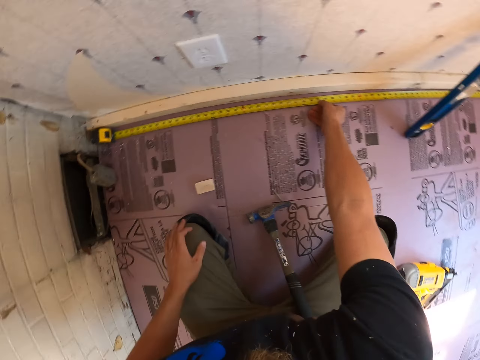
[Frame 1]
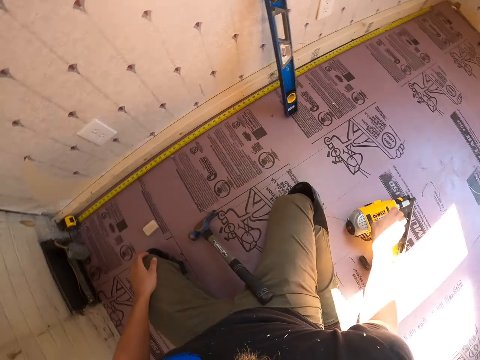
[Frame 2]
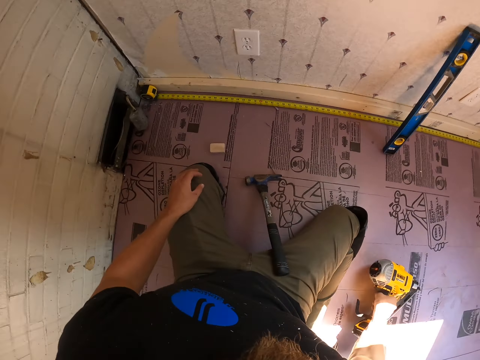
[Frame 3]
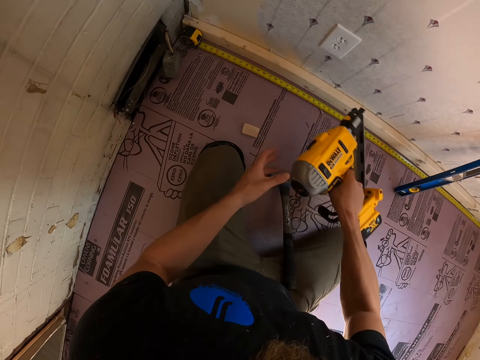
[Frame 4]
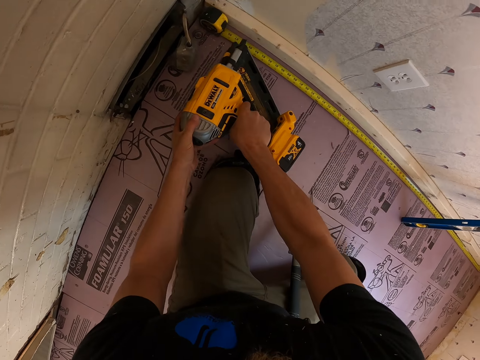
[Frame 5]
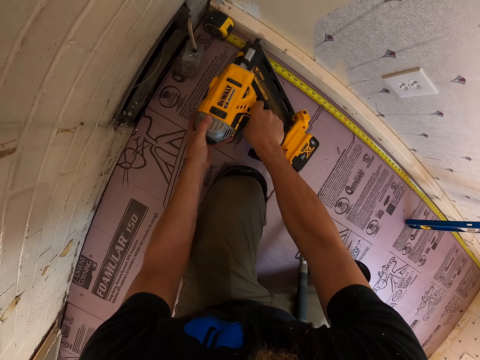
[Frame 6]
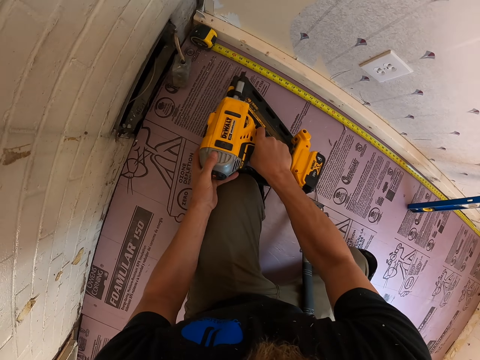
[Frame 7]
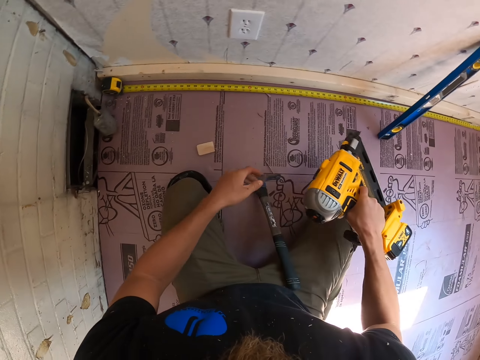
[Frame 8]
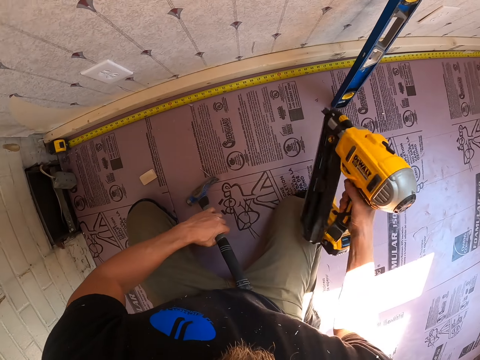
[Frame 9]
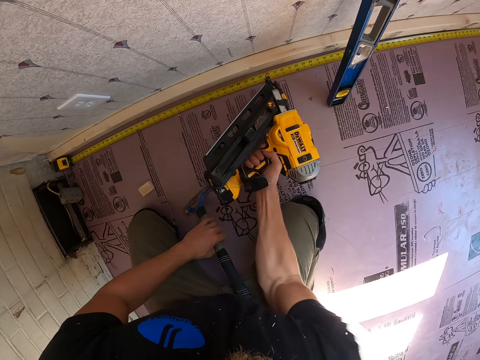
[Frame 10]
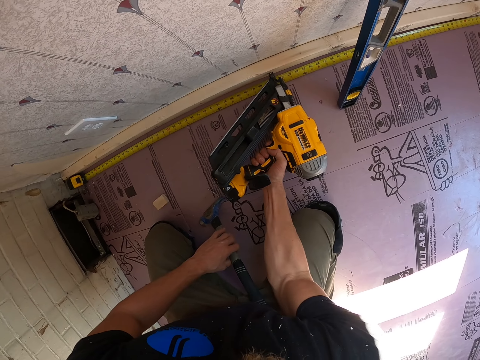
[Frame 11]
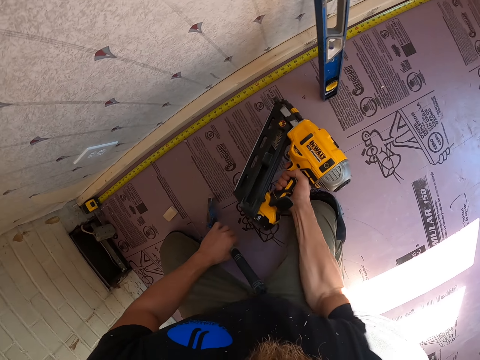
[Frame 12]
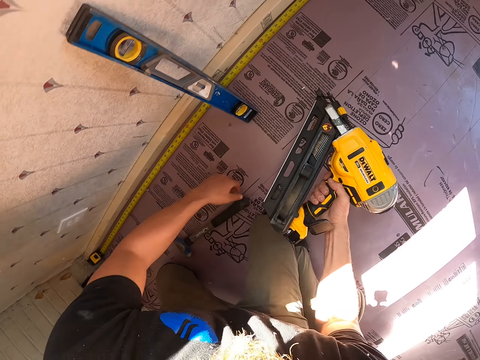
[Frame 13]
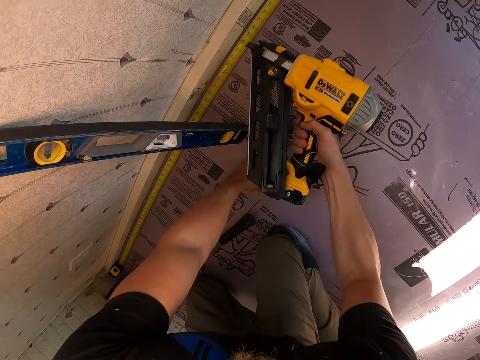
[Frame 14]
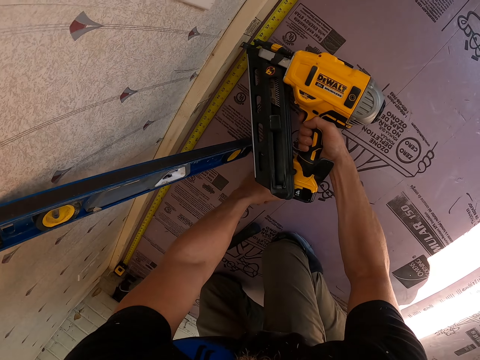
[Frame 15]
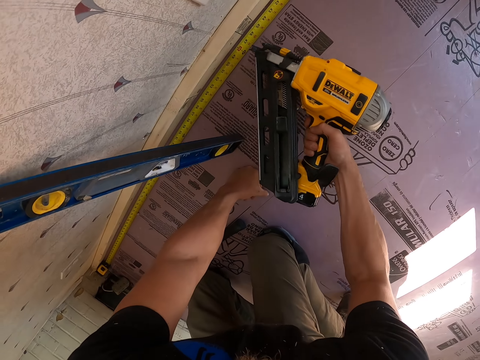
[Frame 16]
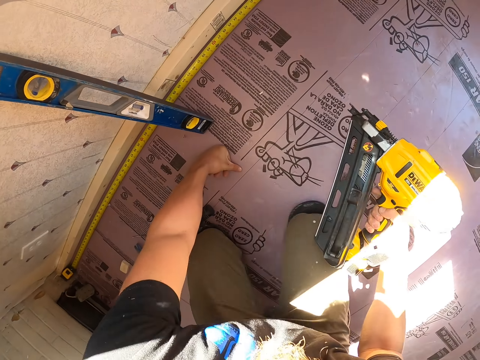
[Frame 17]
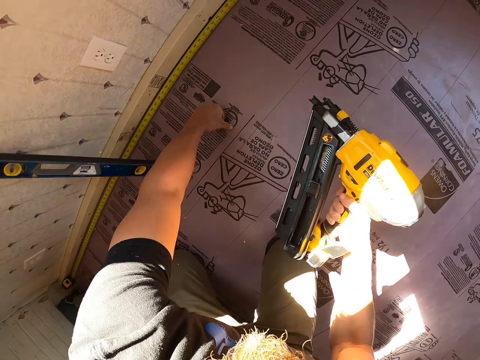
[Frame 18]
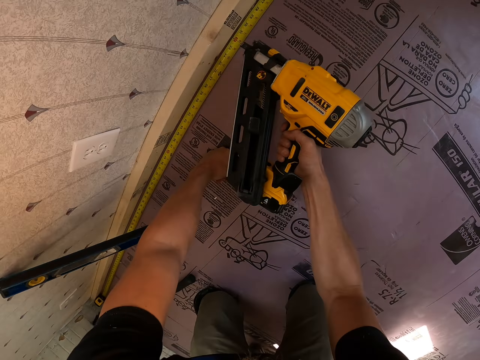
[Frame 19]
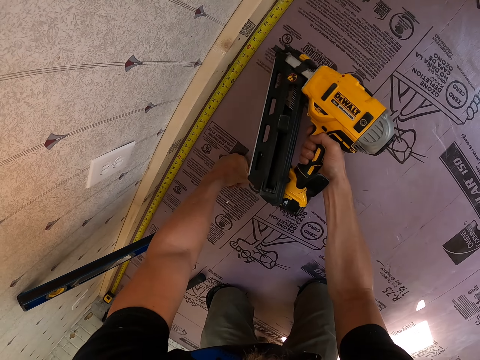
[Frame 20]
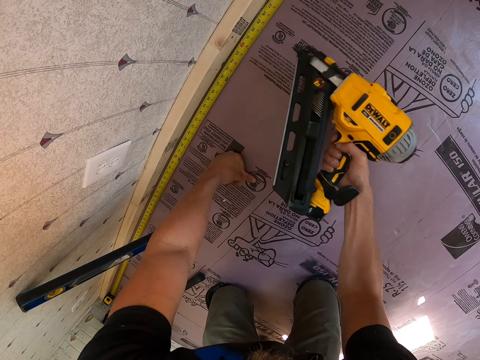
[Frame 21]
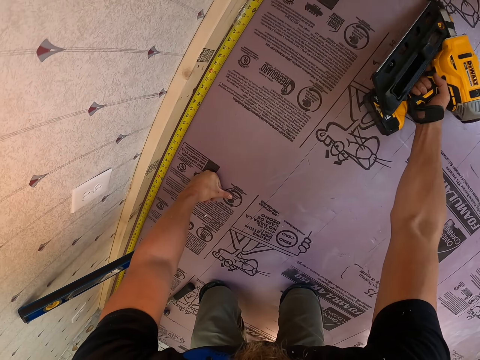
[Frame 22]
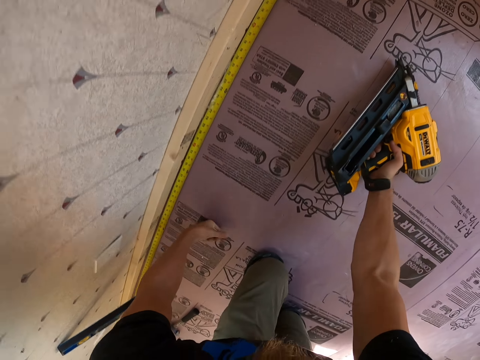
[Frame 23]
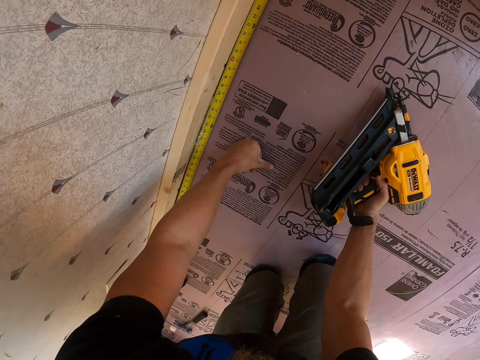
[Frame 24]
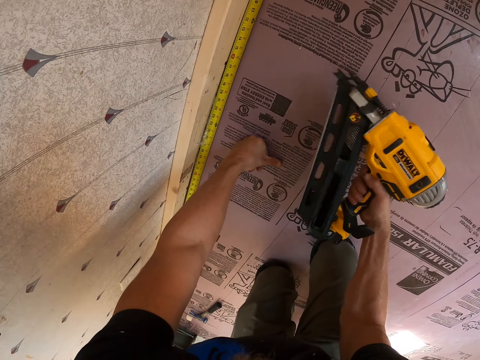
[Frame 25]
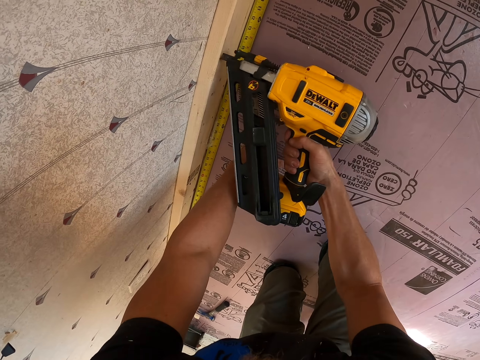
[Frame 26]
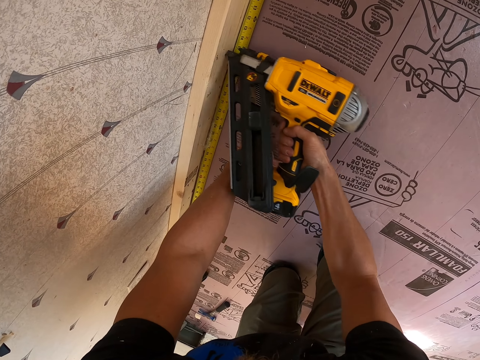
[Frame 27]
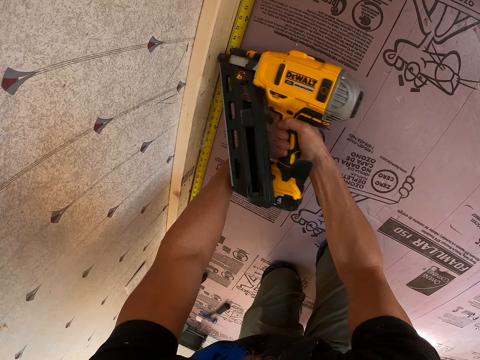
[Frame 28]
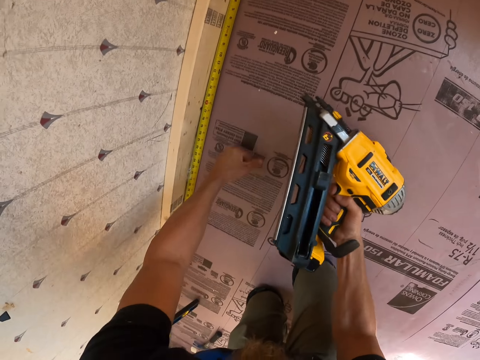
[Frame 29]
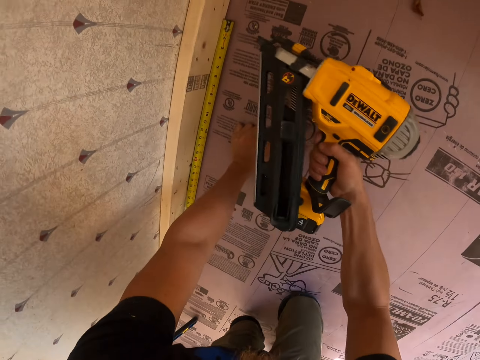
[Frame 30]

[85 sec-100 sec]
The camera wearer picks up the nail gun. They drive a nail in the wood. They hold the hammer. They drive a nail in the wood.

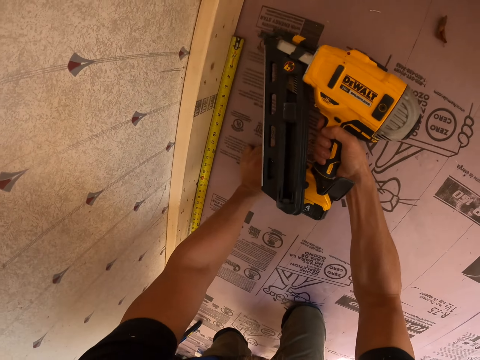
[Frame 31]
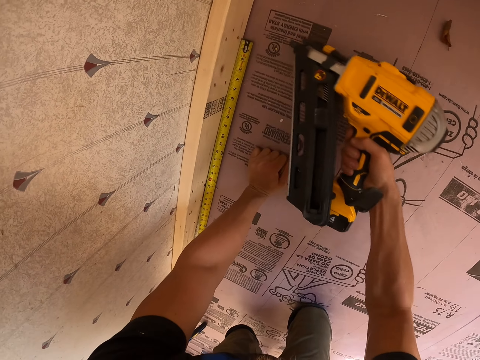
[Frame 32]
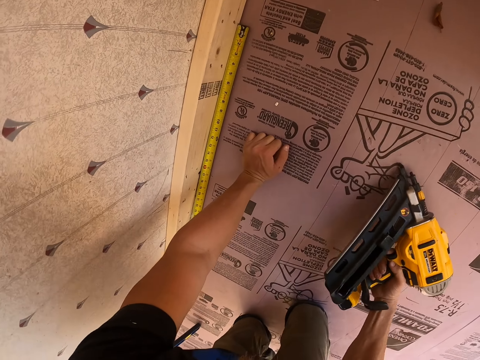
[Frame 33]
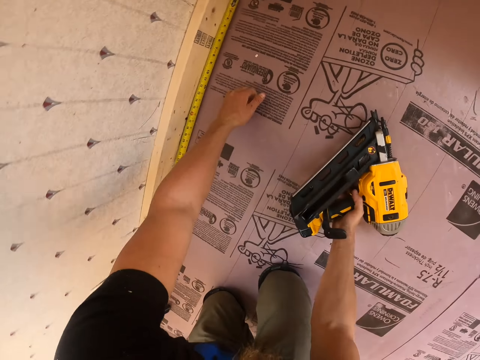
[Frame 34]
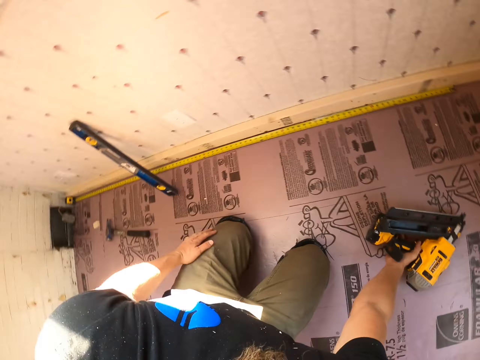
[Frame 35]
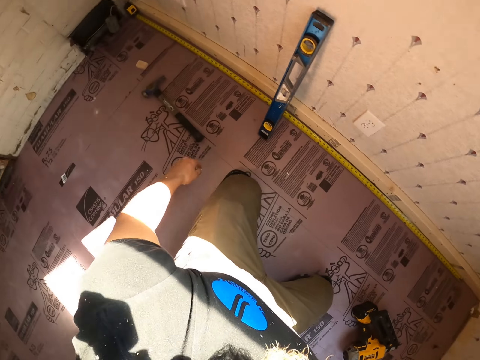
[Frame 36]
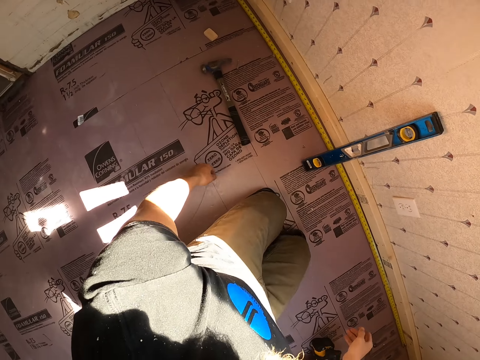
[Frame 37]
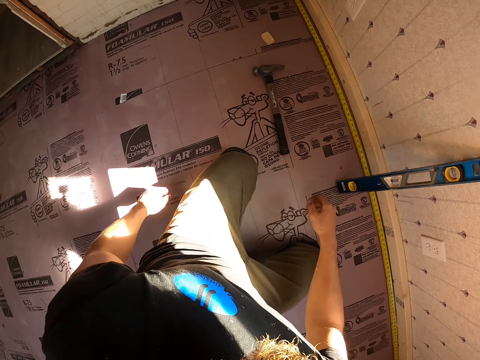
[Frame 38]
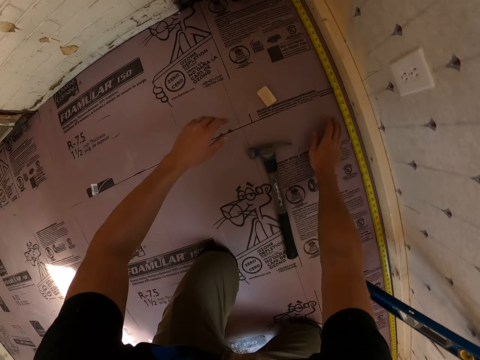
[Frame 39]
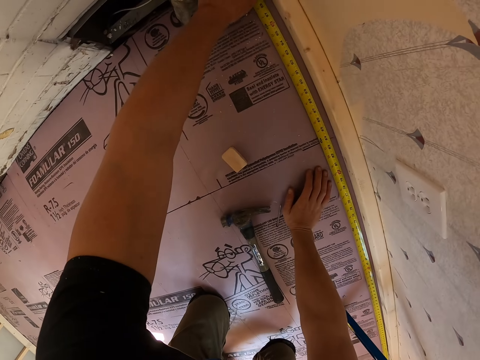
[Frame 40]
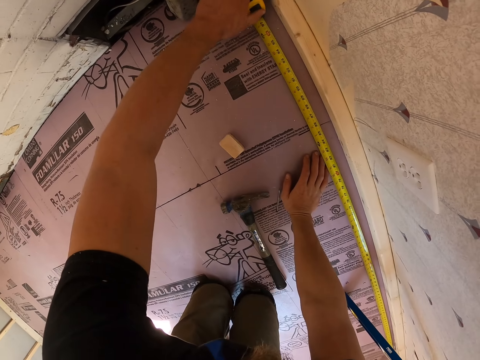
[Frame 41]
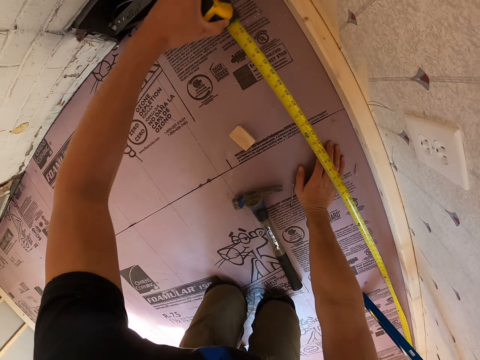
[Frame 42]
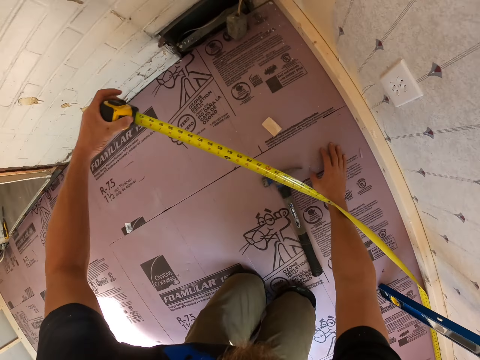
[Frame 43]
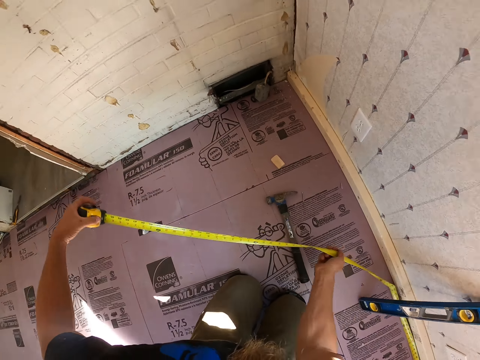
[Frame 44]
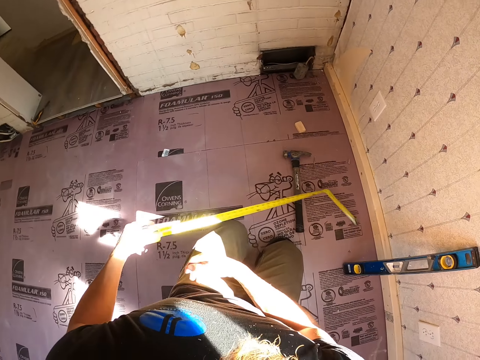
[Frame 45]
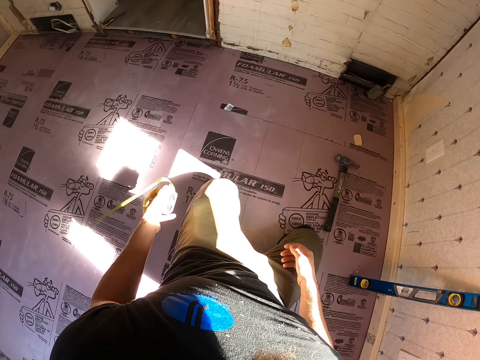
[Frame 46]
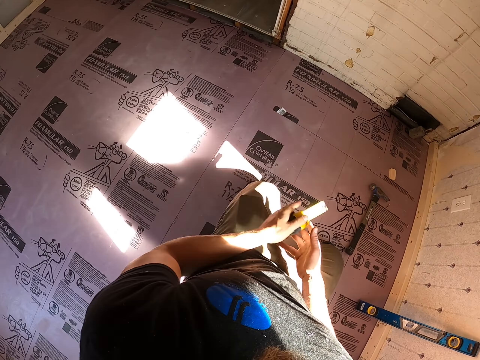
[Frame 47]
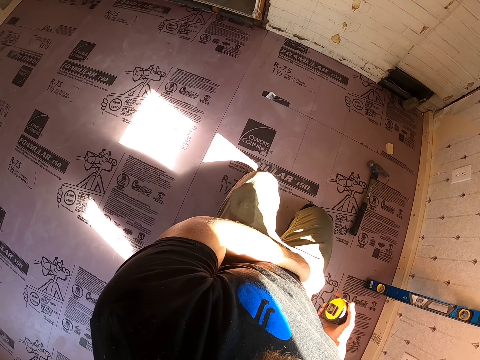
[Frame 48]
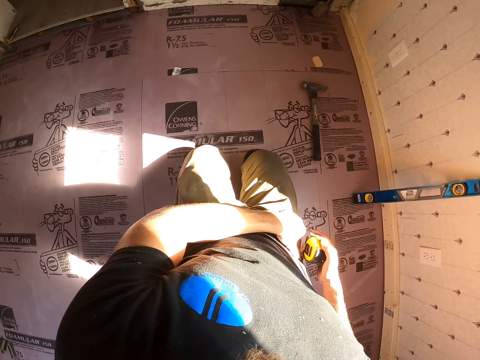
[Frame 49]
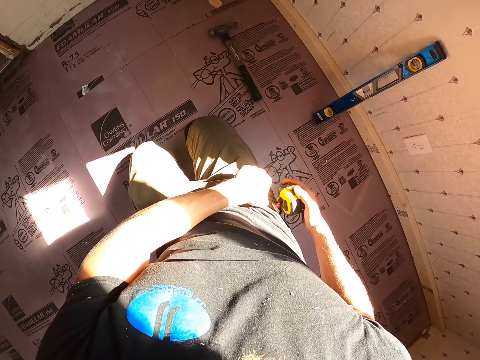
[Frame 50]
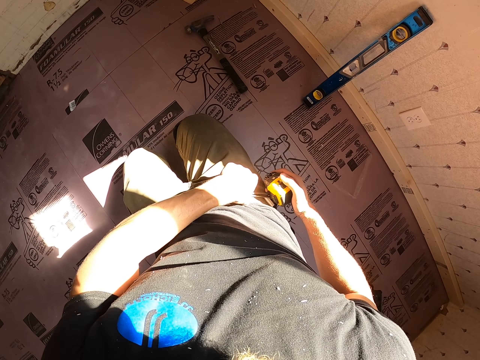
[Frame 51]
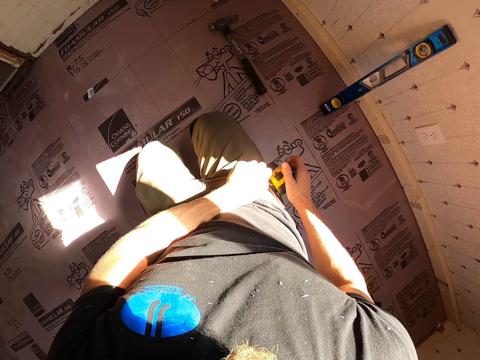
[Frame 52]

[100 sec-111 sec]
The camera wearer places the nail gun on the floor. He looks around the room. He picks up the tape measure. He places the tape measure on his trousers.
